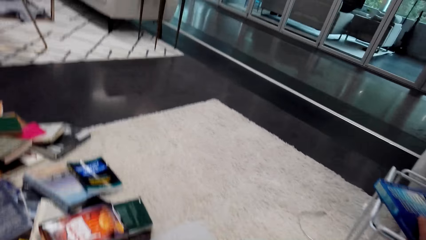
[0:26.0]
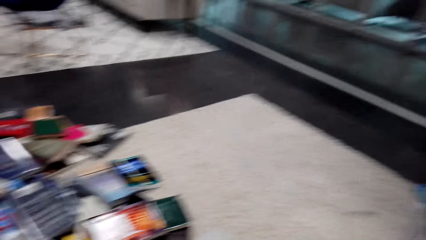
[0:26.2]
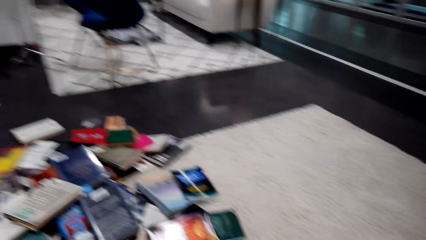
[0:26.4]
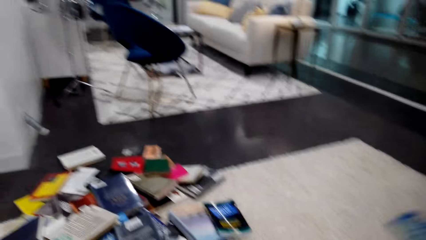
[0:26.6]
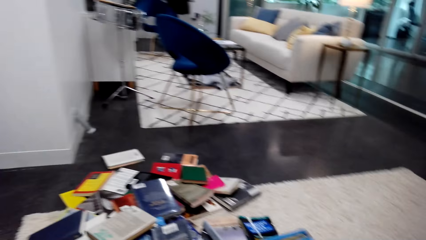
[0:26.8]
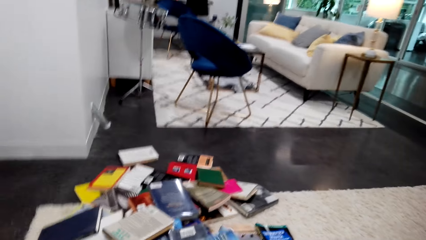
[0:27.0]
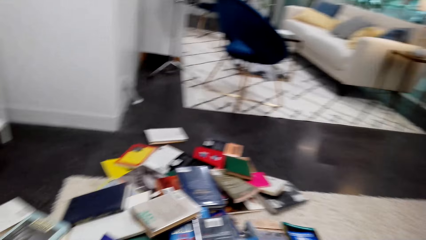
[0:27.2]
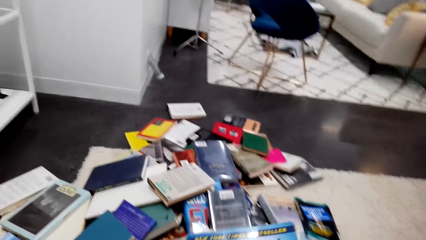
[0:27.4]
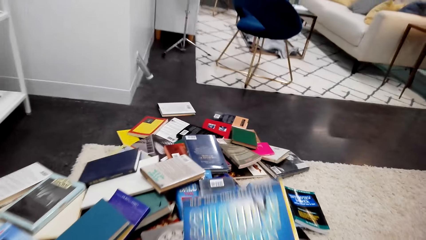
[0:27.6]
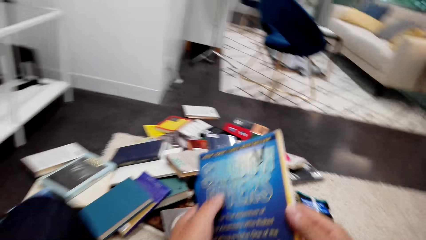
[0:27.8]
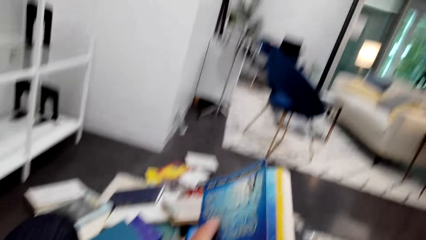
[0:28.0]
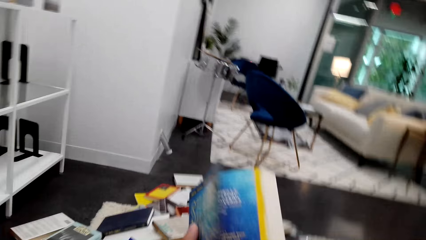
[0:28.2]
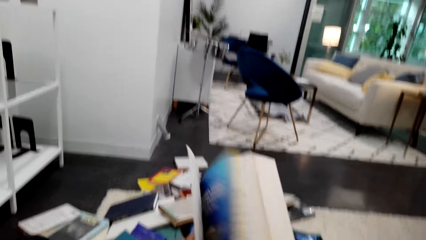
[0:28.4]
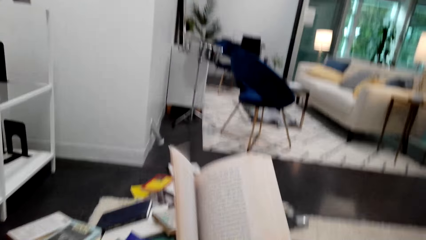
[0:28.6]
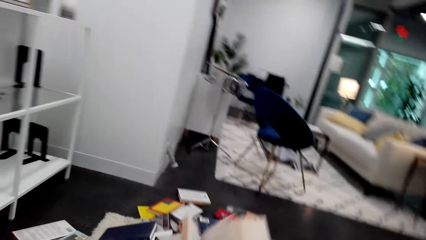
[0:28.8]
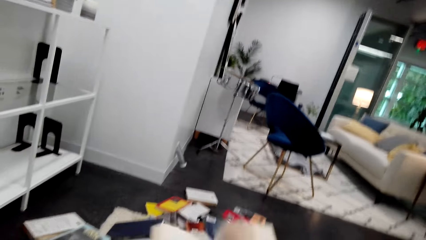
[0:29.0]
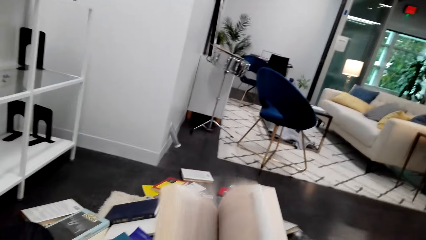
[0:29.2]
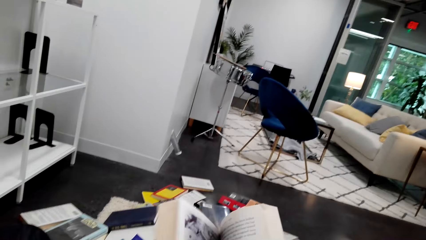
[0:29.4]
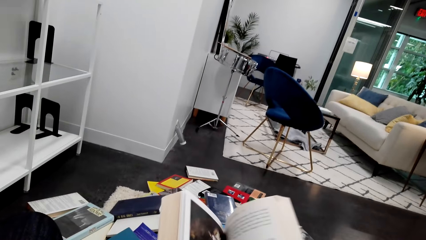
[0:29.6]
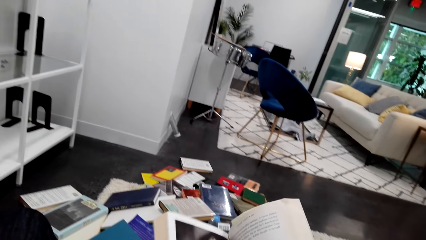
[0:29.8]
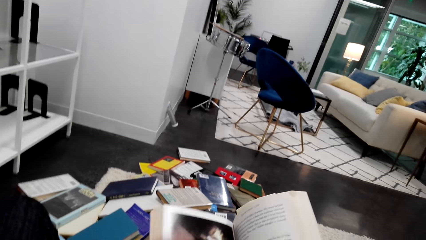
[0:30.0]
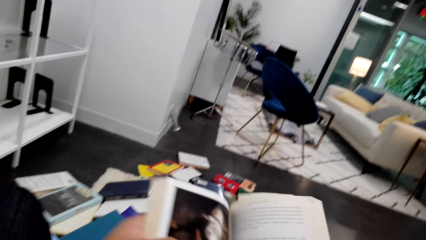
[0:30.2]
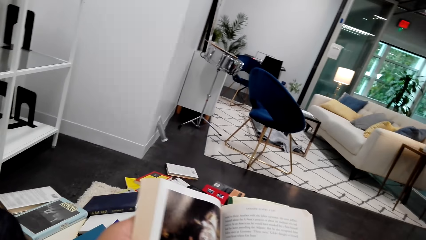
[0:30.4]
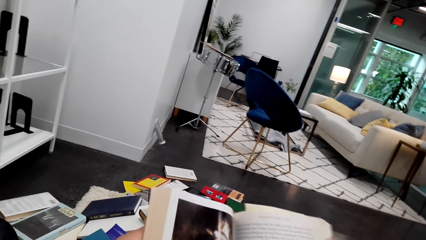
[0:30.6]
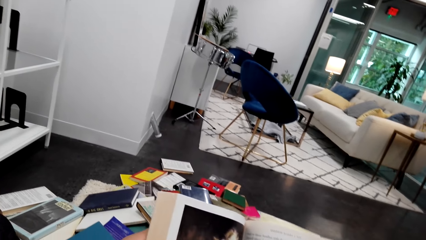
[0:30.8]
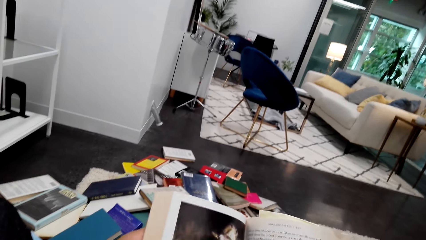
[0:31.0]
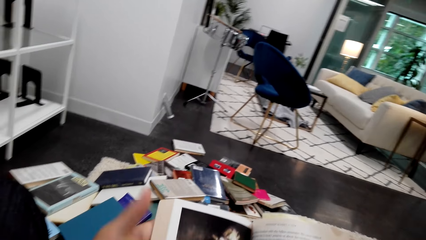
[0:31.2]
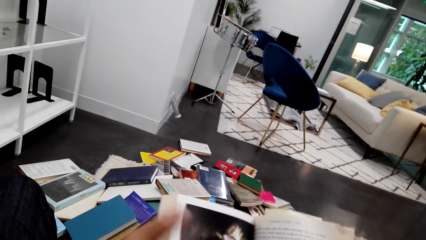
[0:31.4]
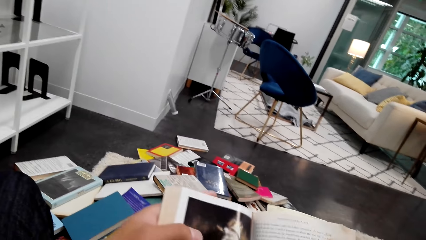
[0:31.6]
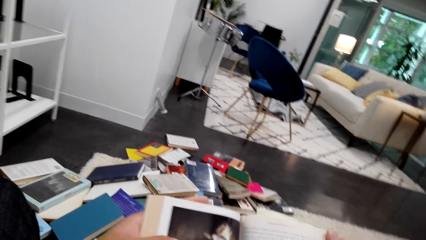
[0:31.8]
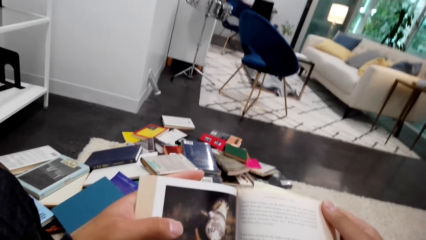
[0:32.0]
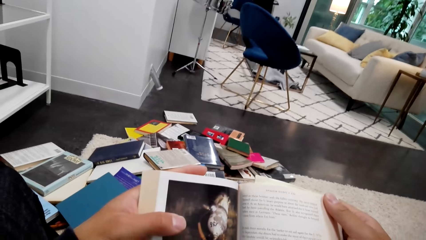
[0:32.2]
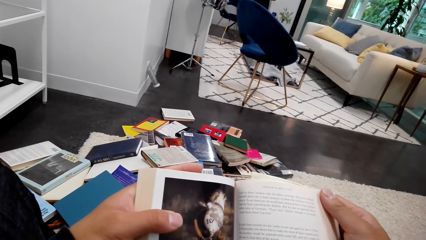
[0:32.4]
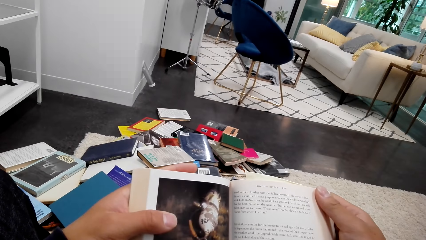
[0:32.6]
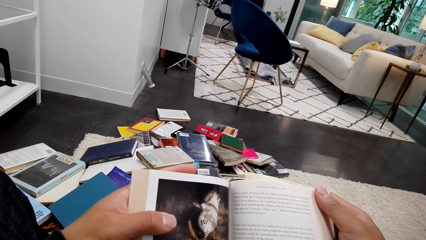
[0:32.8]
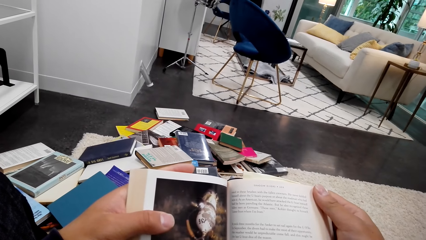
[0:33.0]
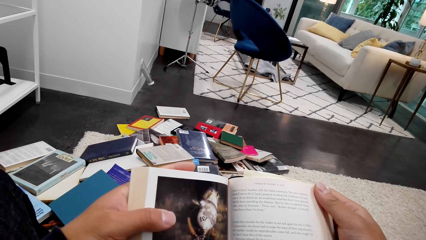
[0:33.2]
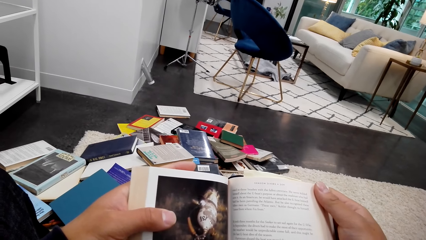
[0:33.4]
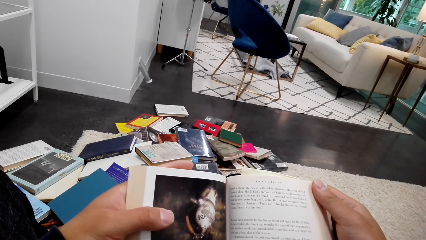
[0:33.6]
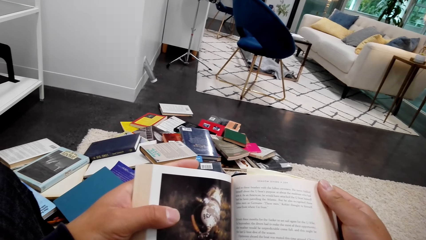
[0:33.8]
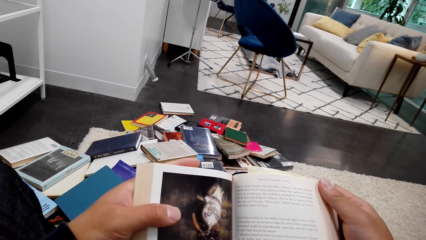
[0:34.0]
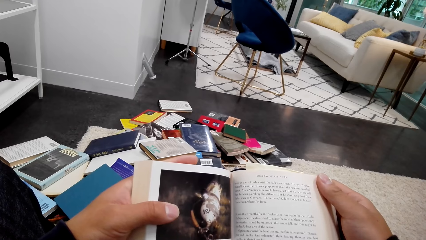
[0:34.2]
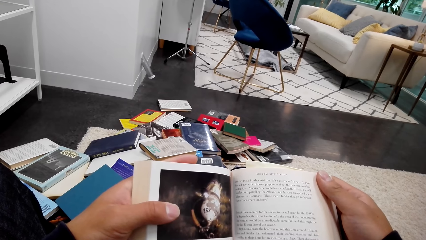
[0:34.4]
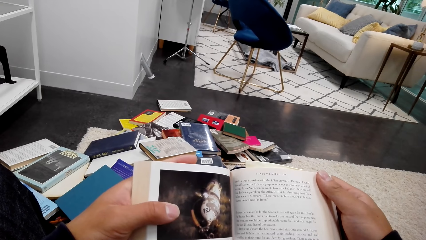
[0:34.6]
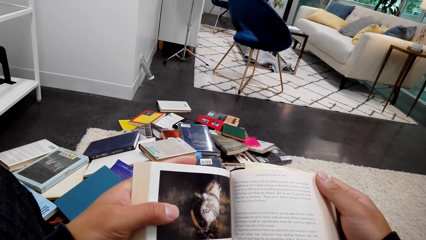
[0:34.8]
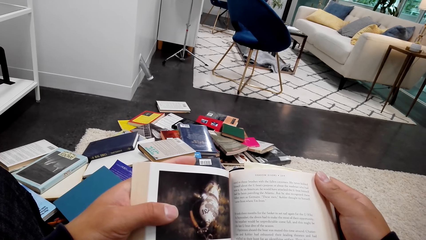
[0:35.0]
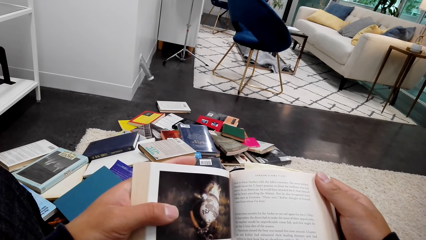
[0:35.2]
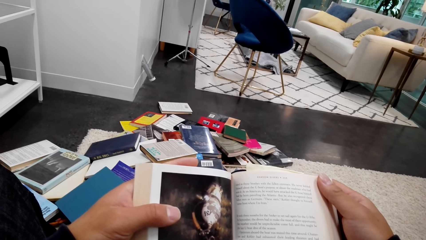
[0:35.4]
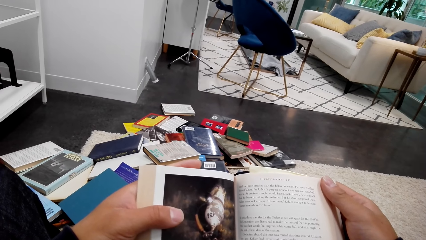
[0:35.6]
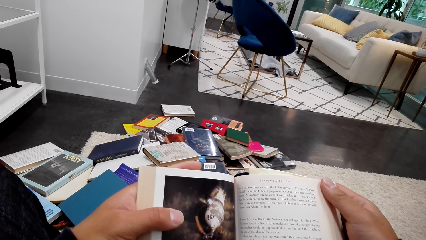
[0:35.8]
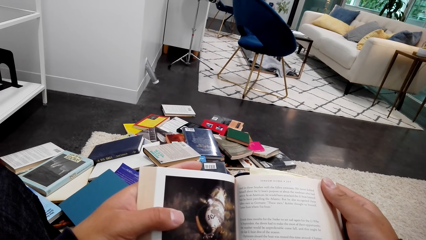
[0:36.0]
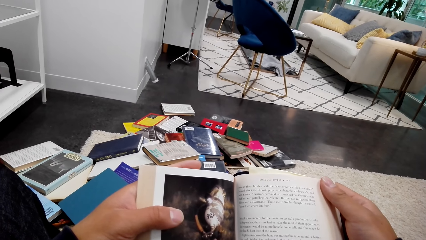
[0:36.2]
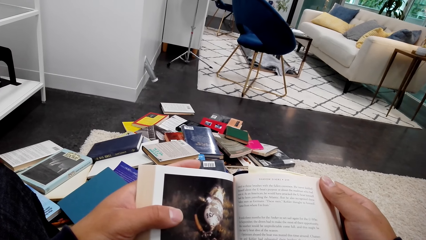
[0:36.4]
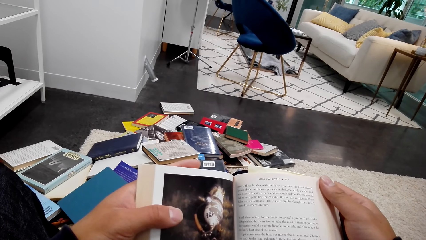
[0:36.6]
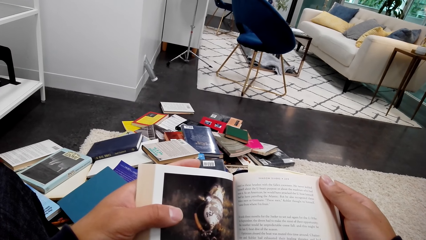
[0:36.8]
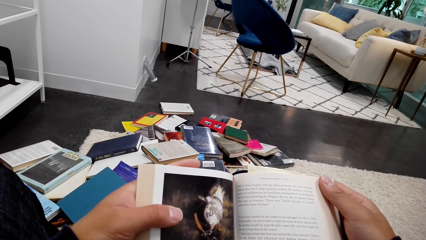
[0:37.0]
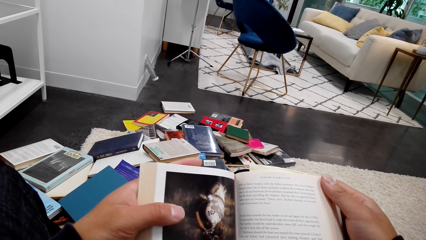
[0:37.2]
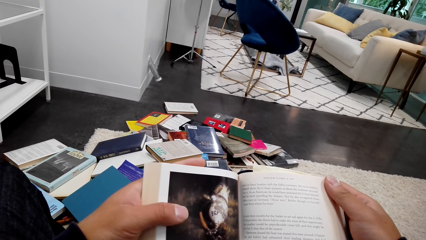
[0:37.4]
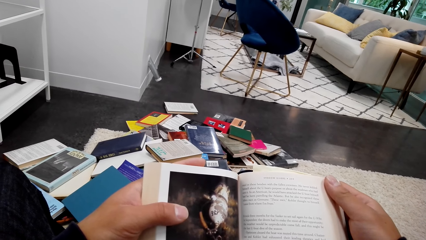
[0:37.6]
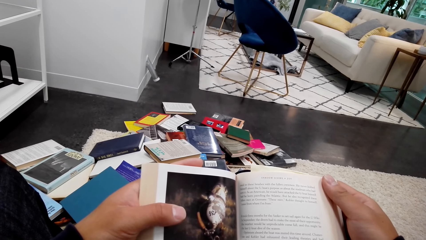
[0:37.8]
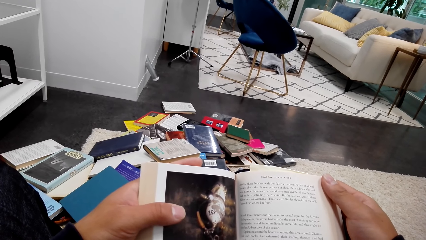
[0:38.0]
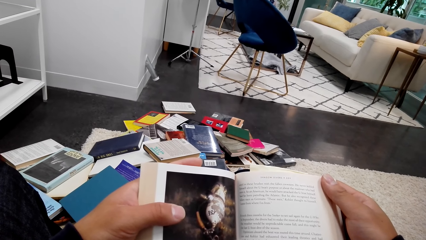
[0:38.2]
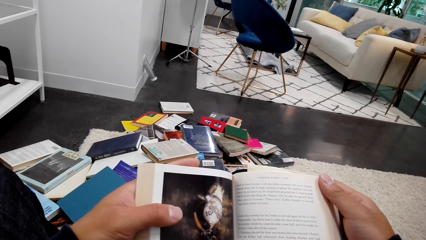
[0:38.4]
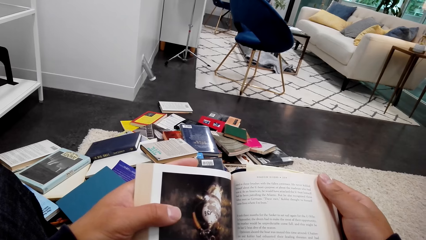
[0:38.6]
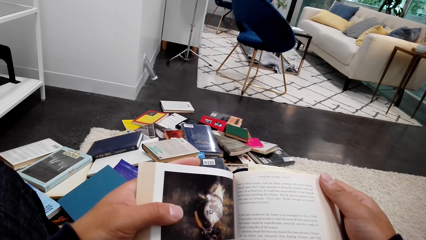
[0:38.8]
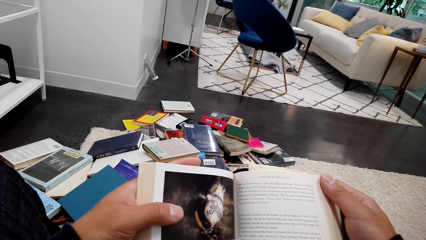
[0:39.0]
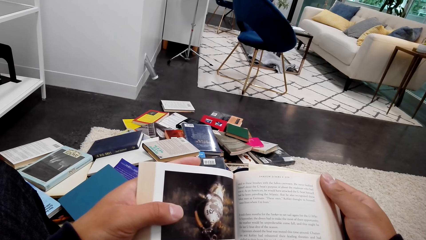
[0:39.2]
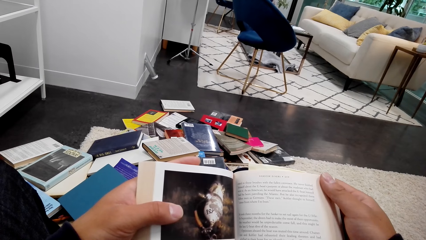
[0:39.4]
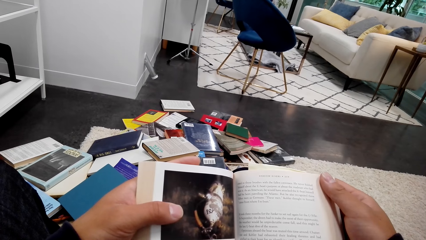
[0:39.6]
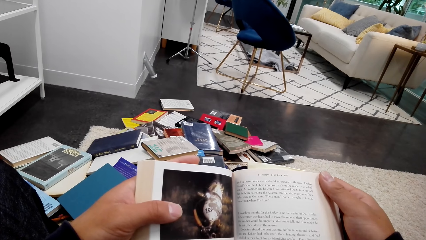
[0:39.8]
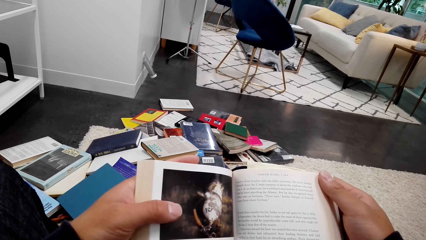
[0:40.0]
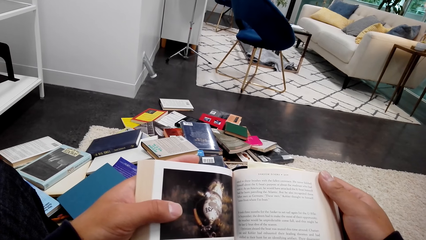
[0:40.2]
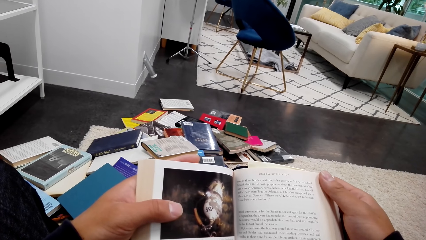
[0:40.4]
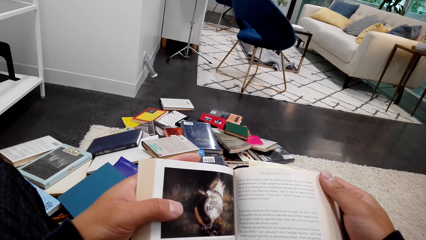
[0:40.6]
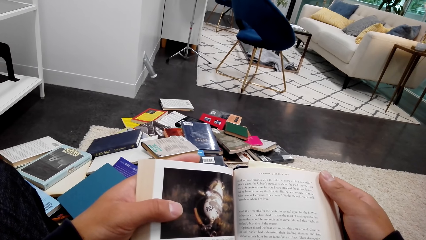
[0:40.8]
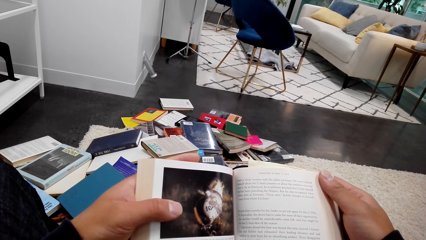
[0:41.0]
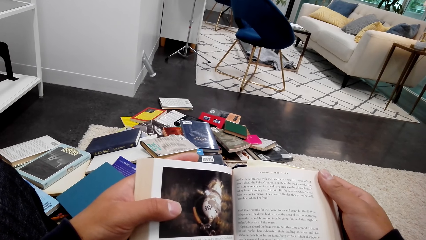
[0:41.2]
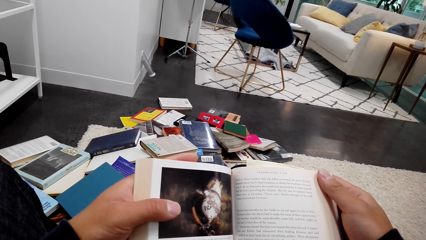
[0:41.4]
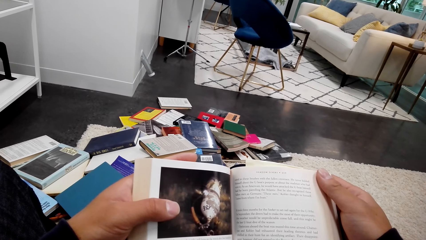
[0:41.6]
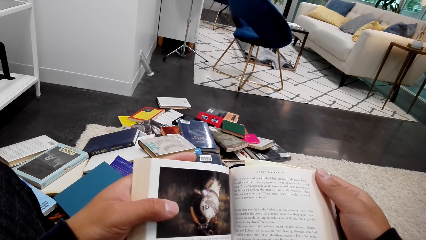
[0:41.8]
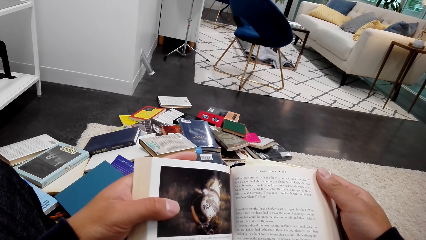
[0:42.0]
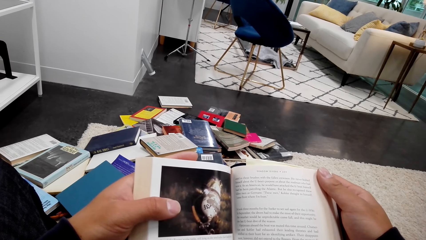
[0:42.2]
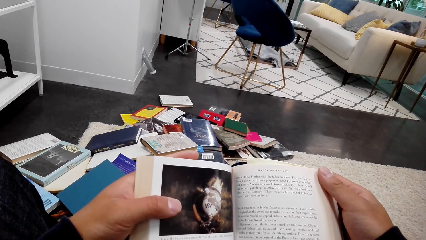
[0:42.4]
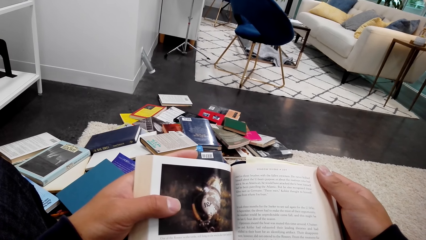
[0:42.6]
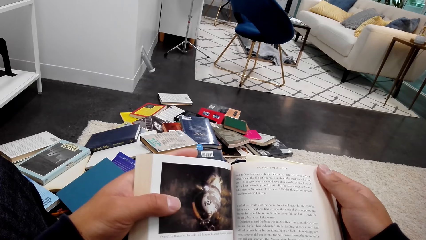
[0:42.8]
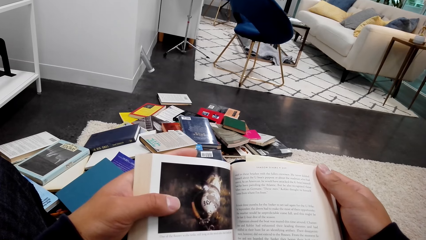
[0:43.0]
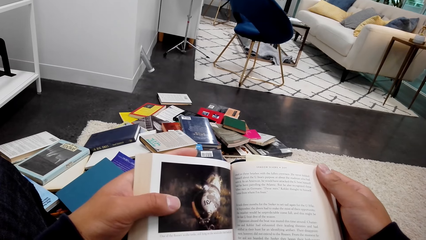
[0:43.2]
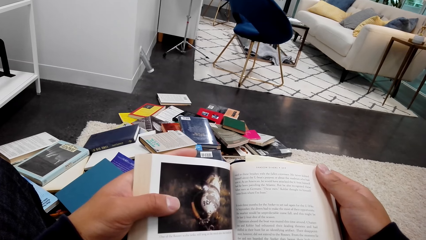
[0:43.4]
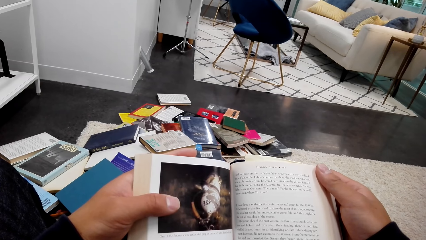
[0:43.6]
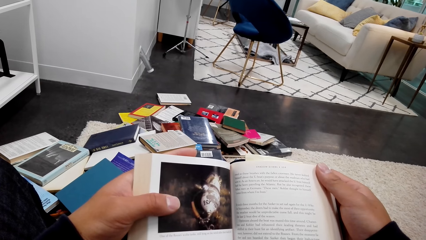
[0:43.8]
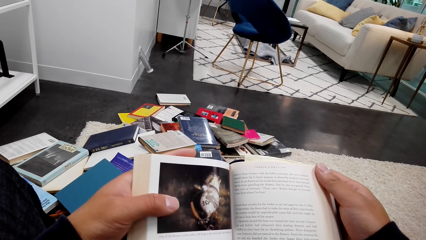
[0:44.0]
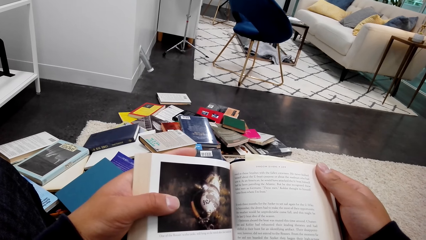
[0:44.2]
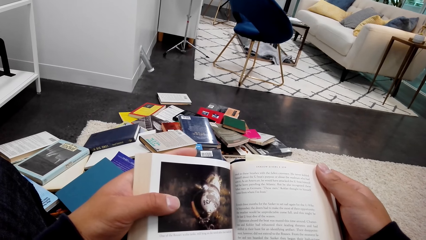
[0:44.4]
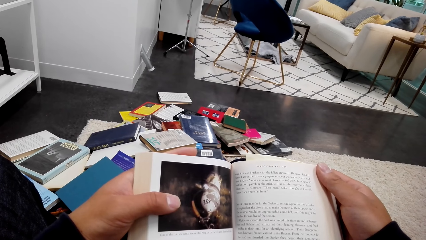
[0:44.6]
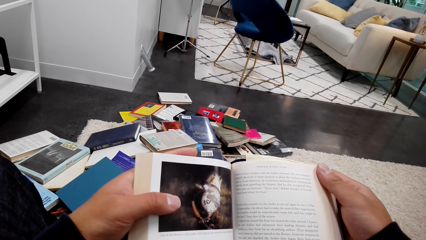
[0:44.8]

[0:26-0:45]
The camera wearer picks up the book. They open the book's pages. They read the book.
